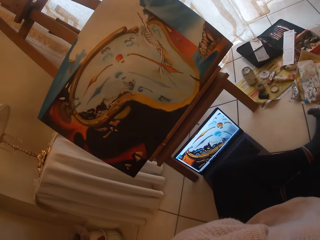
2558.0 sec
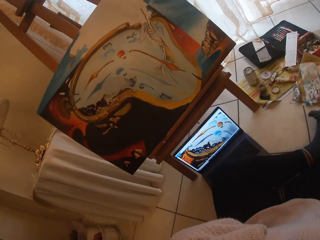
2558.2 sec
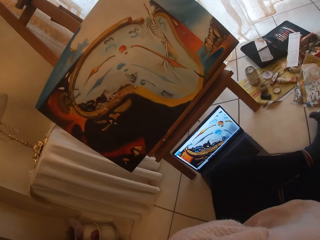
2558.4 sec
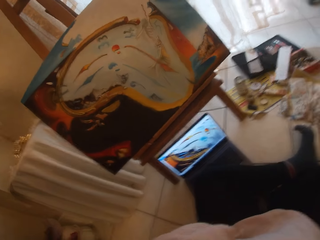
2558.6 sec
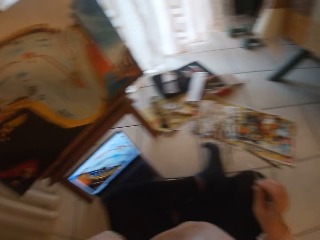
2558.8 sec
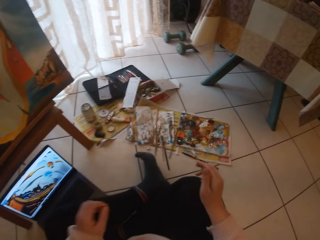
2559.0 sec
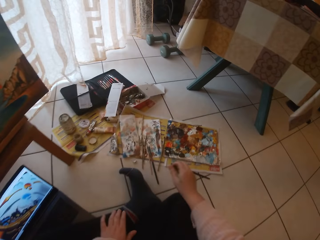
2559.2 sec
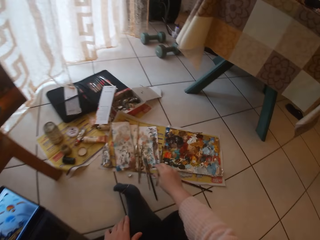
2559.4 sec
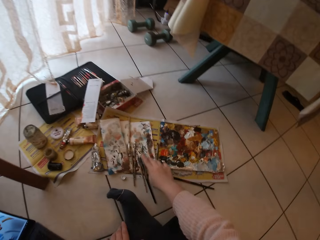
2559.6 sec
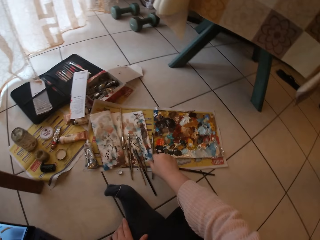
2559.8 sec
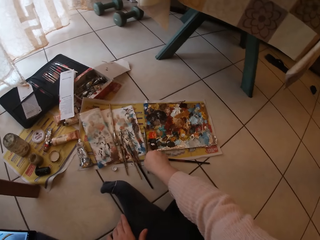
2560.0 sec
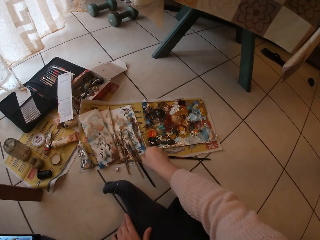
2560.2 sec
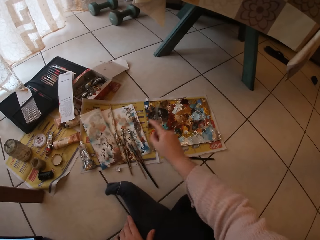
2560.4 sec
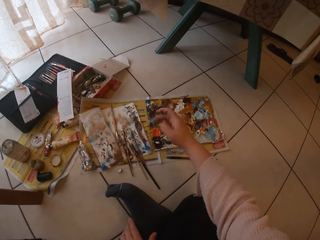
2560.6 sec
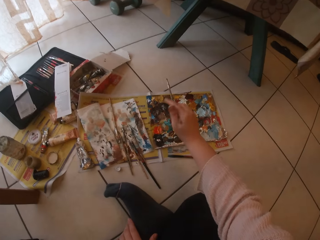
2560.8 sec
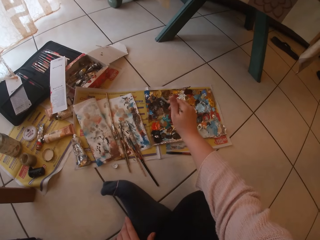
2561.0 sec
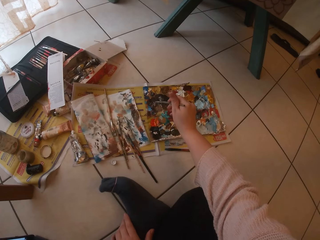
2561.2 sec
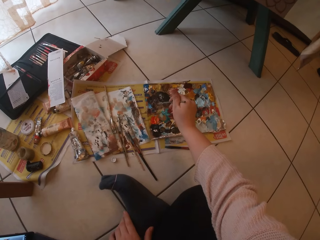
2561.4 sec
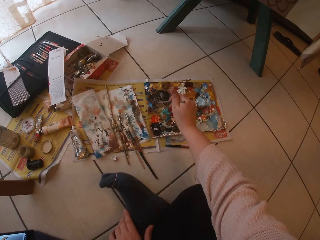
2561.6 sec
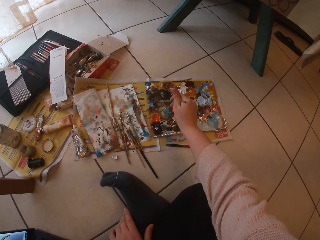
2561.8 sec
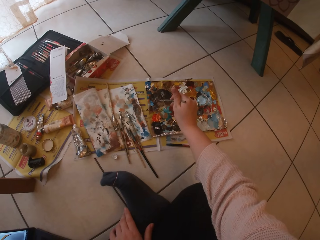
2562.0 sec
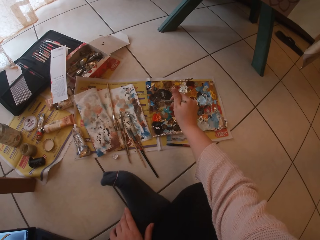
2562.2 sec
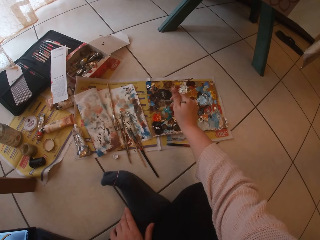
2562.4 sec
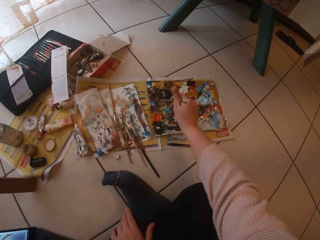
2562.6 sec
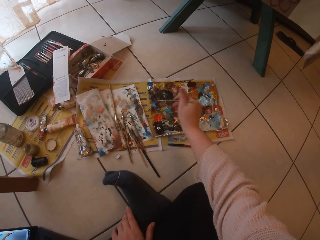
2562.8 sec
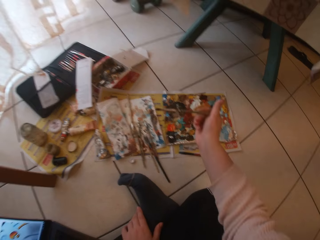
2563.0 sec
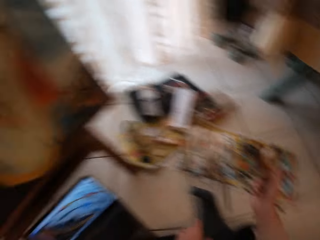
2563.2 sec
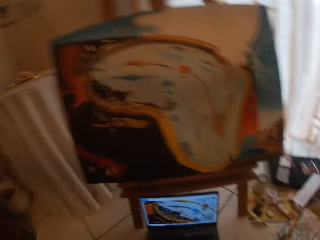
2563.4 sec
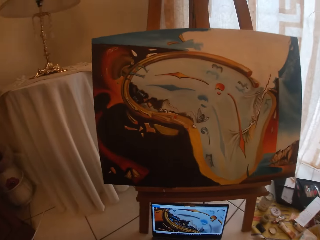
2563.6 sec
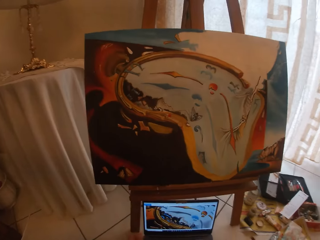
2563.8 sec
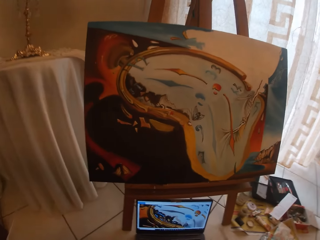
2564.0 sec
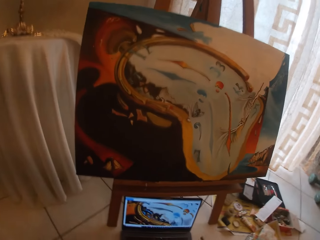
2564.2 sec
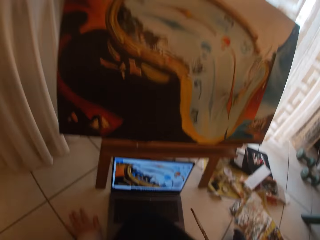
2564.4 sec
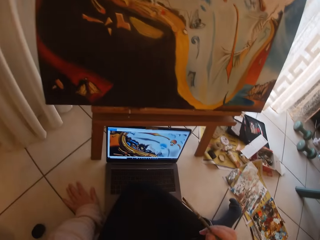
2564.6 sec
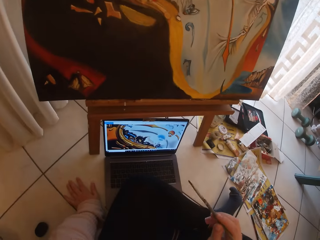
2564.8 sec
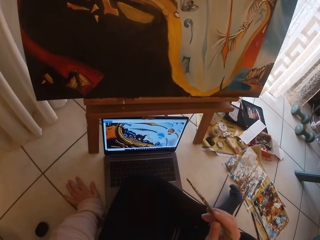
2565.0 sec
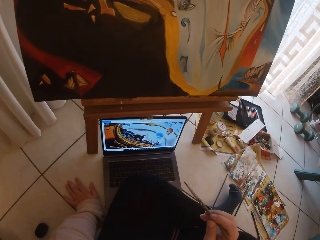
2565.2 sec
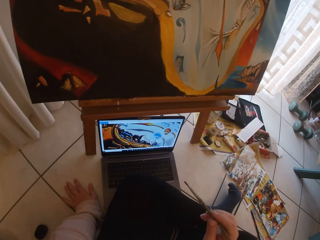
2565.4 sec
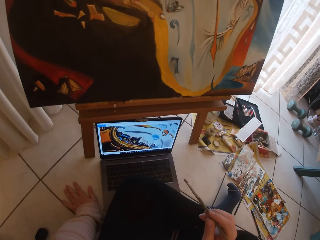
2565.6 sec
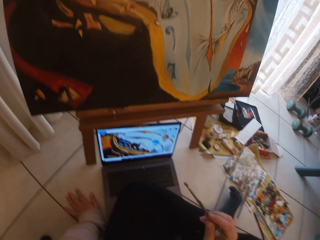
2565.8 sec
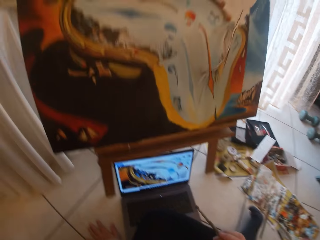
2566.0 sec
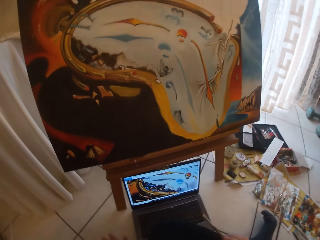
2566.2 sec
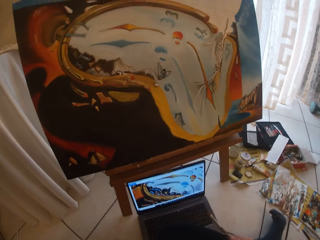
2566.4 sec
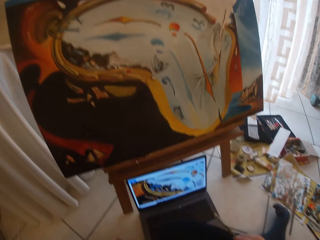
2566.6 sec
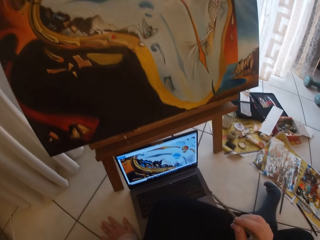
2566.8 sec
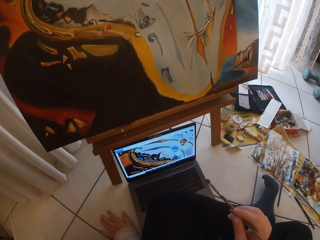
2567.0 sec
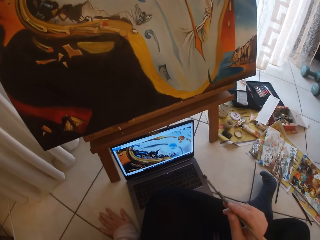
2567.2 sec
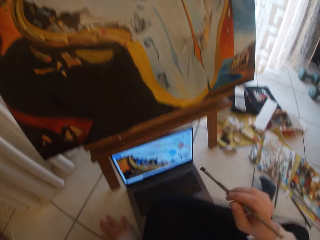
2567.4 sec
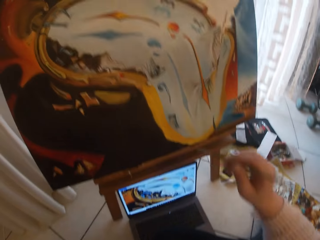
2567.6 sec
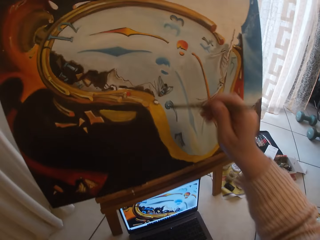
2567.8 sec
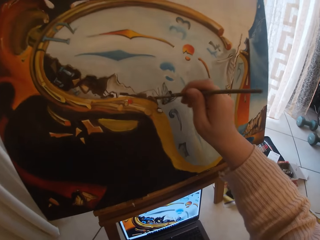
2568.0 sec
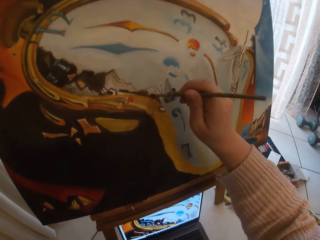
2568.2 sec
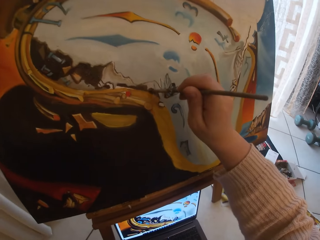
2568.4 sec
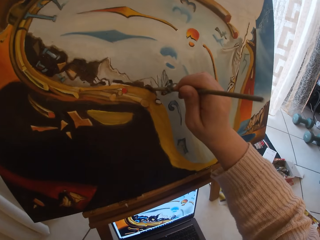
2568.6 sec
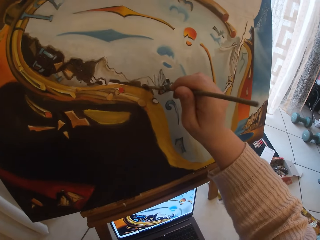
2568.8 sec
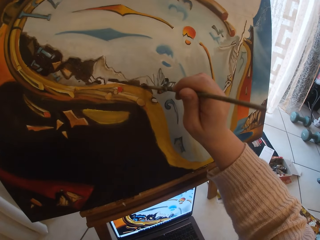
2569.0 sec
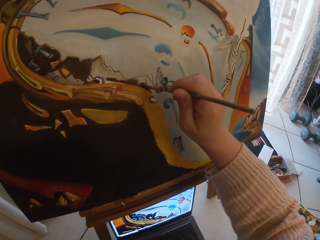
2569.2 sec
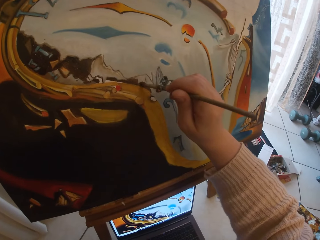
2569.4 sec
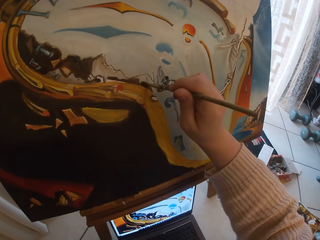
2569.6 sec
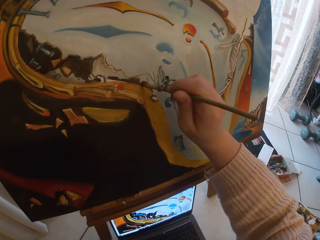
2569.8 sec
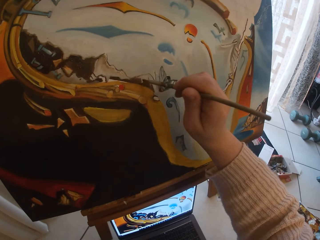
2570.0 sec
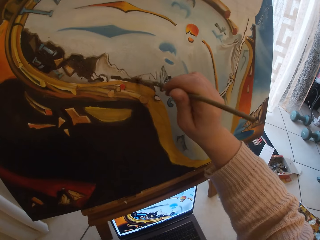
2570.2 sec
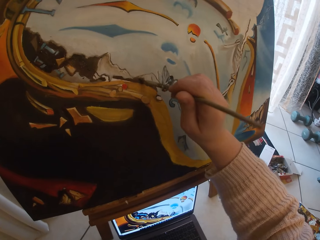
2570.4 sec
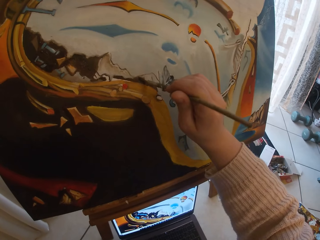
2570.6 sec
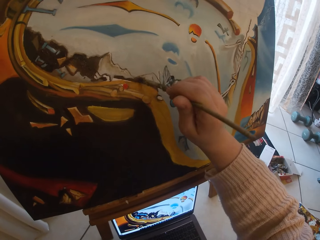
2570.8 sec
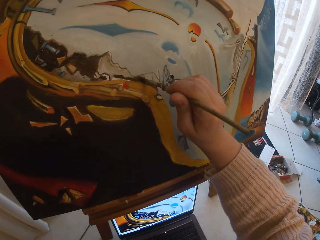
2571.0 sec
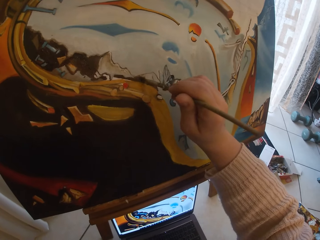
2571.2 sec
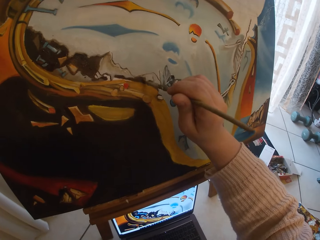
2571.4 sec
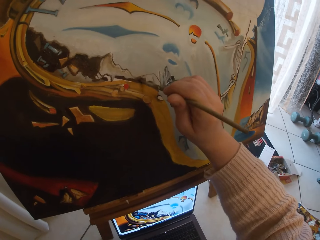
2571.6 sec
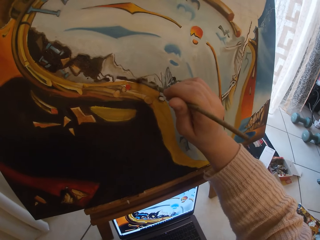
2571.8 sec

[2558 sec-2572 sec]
The camera wearer drops the paintbrush on the paper on the floor, picks up another paintbrush on the paper on the floor, and touches paint on the paper paint palette with the paintbrush. They paint the canvas board.

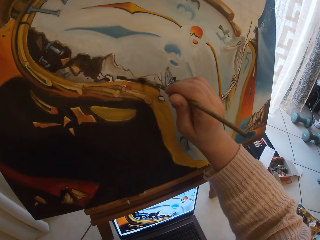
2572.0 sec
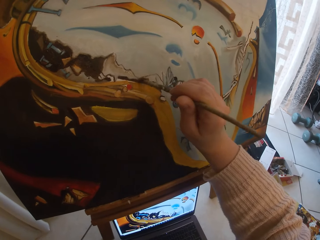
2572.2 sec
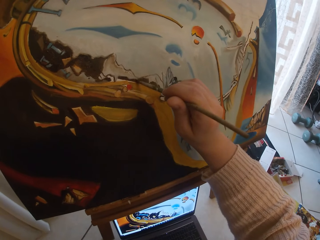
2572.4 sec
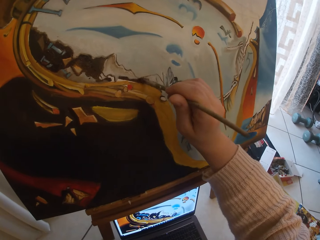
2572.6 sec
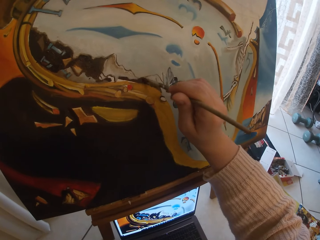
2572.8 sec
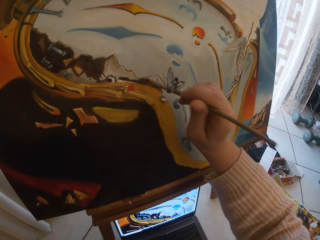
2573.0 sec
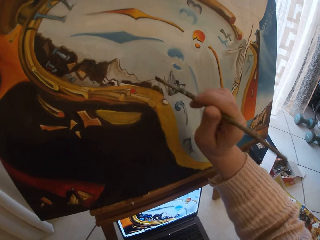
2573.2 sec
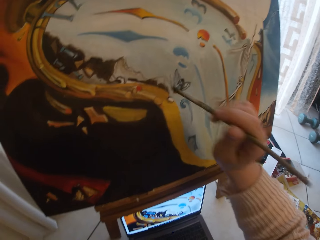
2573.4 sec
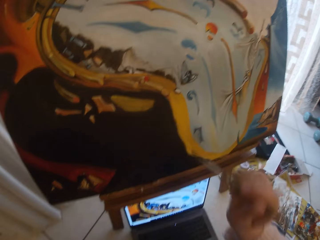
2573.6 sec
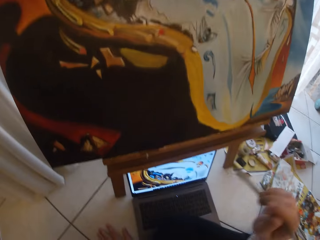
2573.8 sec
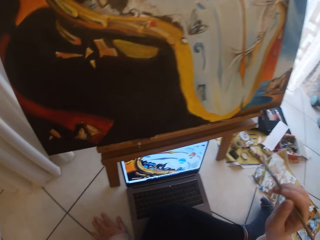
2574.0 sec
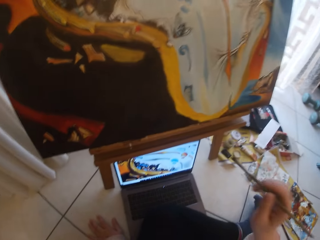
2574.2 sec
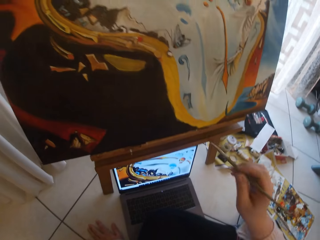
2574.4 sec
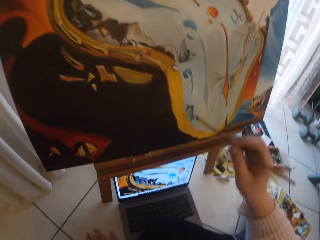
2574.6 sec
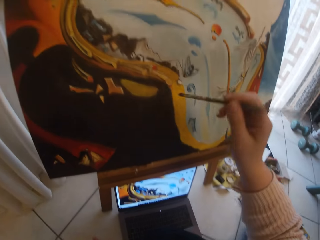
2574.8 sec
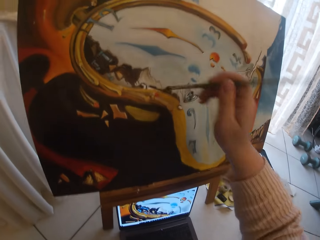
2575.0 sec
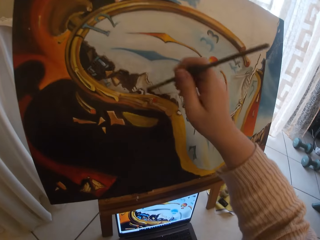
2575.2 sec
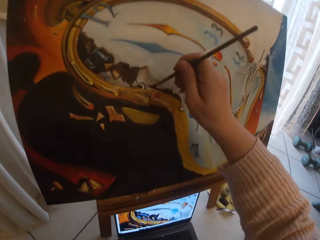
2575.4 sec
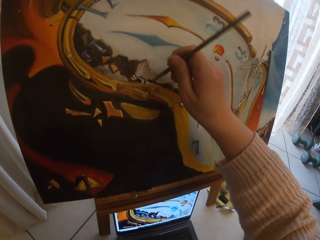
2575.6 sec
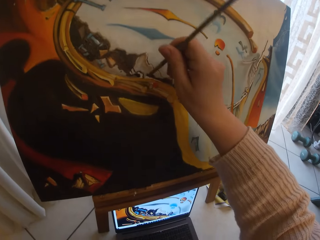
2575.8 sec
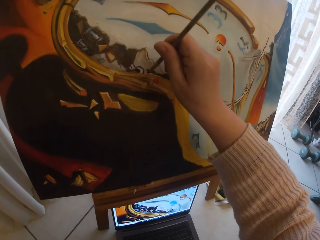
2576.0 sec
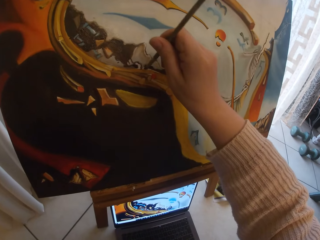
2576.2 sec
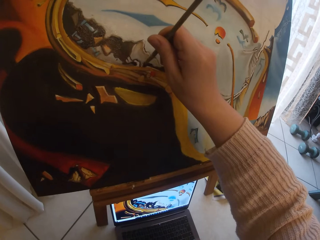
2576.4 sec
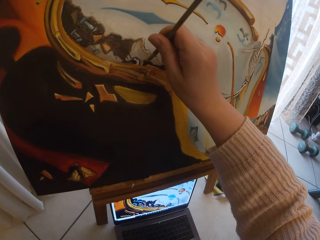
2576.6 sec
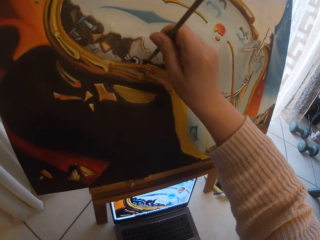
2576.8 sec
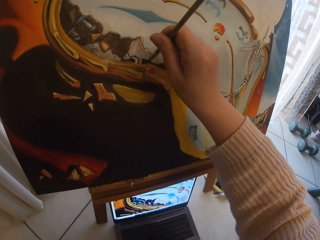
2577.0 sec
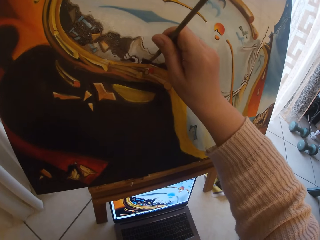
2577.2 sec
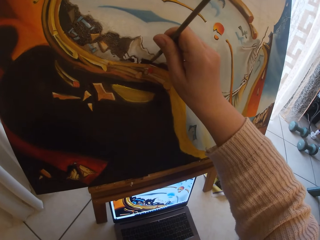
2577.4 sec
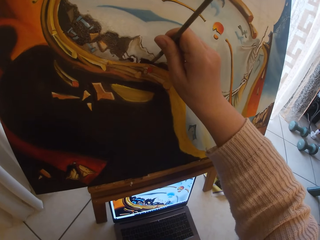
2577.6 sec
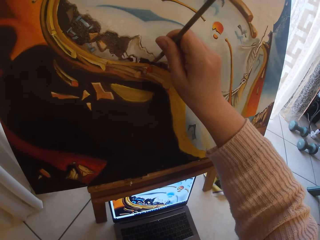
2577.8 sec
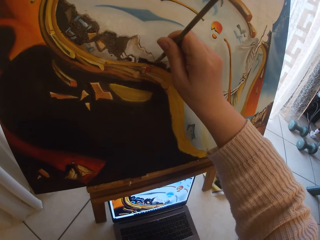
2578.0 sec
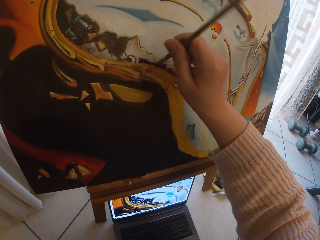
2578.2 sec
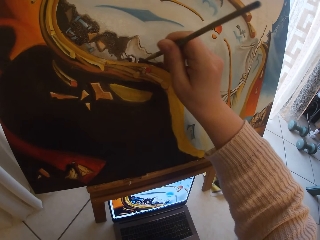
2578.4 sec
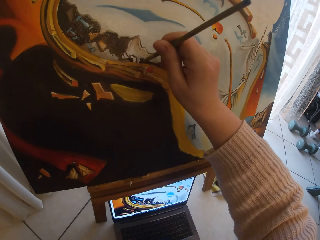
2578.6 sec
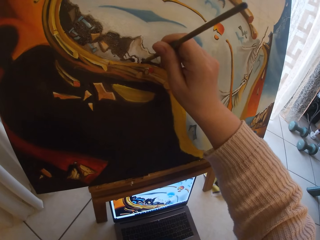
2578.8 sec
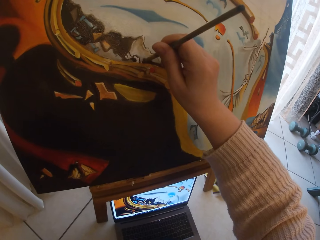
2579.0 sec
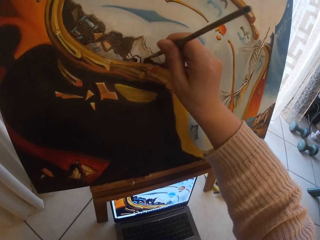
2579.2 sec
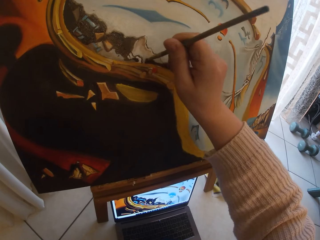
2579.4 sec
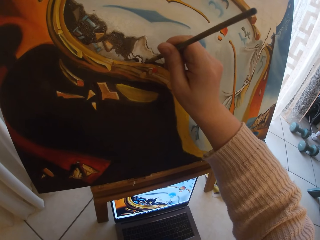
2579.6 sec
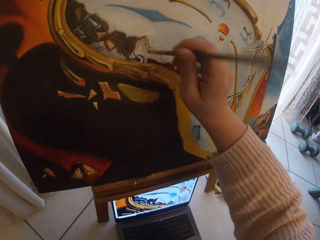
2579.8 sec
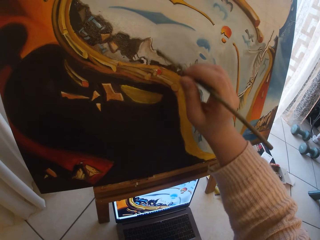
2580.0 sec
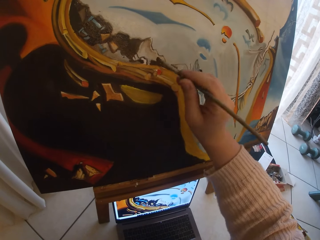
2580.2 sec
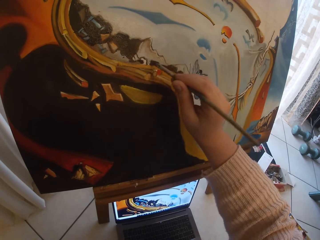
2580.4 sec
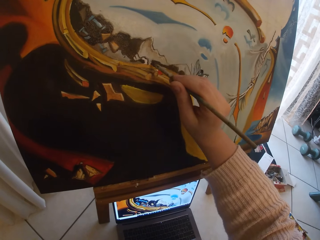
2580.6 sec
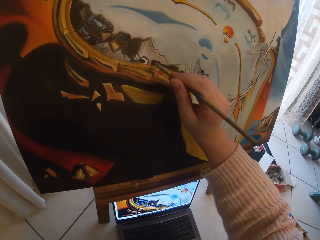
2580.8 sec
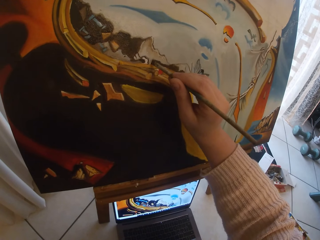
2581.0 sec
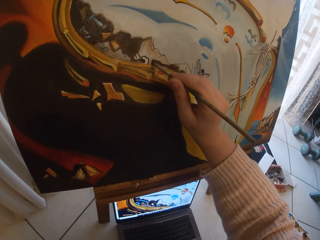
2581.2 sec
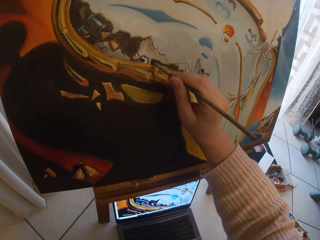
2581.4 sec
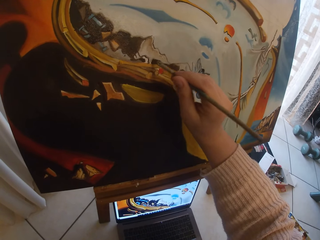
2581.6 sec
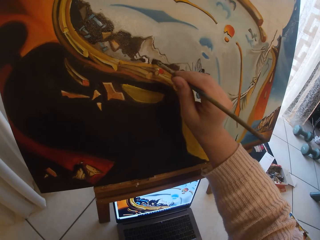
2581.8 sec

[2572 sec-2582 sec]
The camera wearer pauses painting the board. They resume painting the board.
